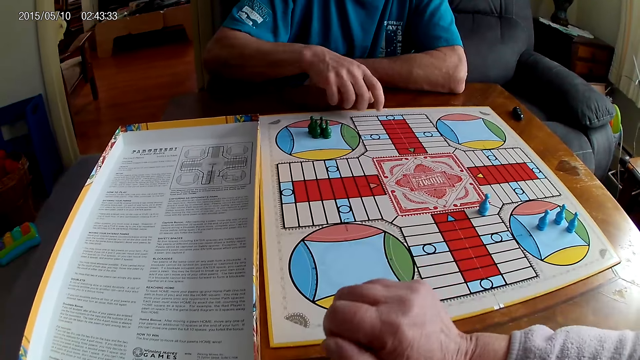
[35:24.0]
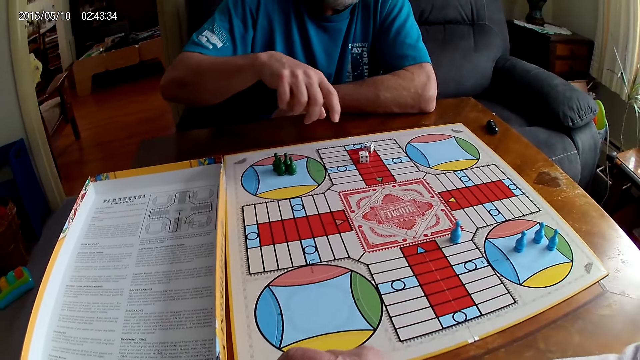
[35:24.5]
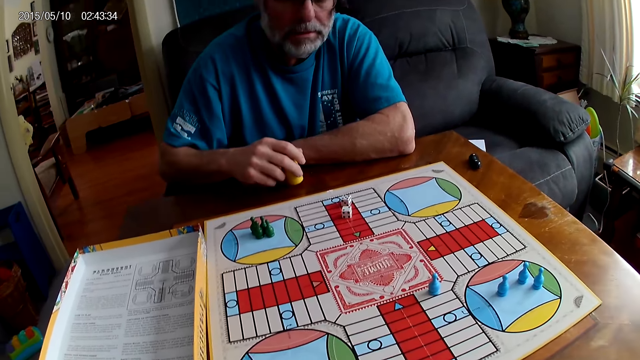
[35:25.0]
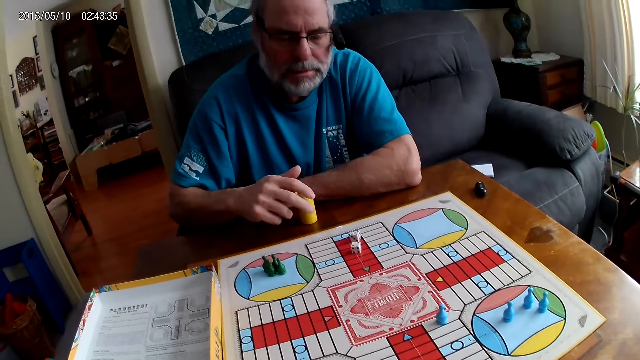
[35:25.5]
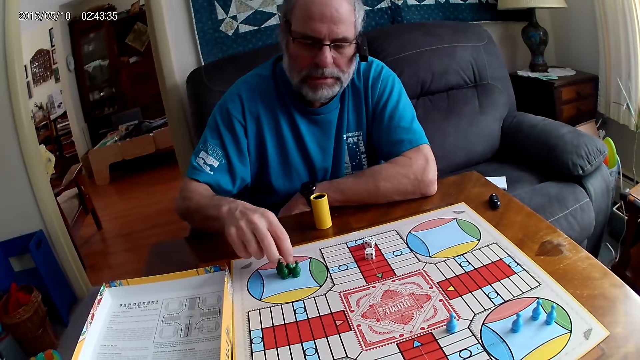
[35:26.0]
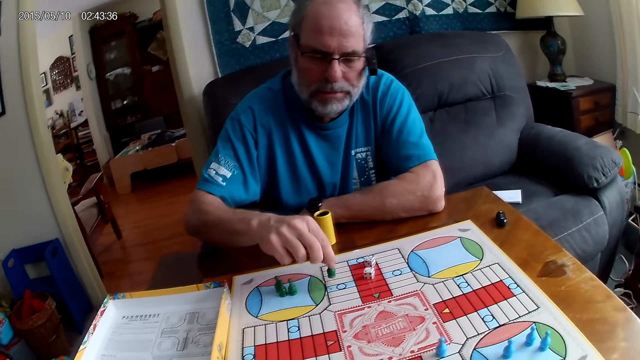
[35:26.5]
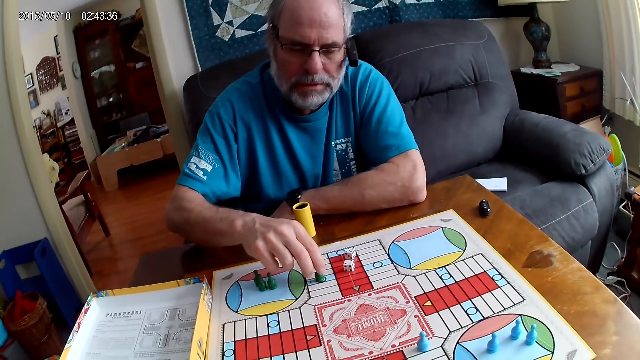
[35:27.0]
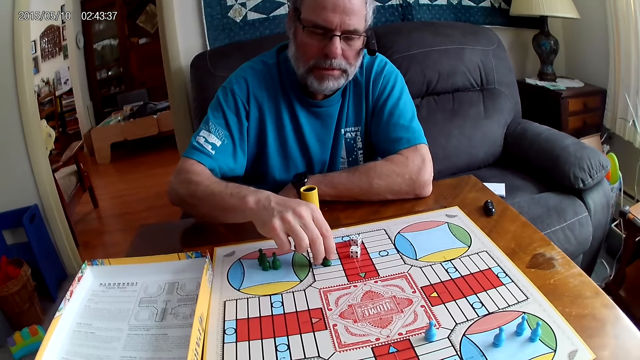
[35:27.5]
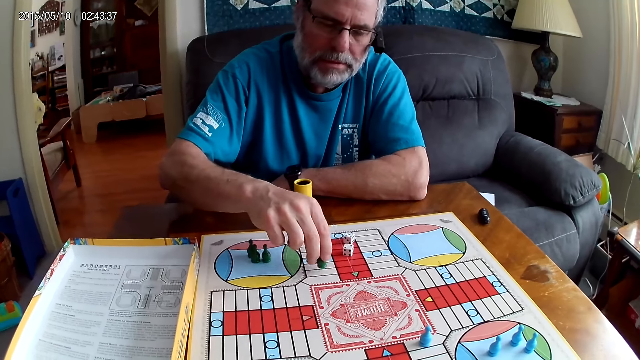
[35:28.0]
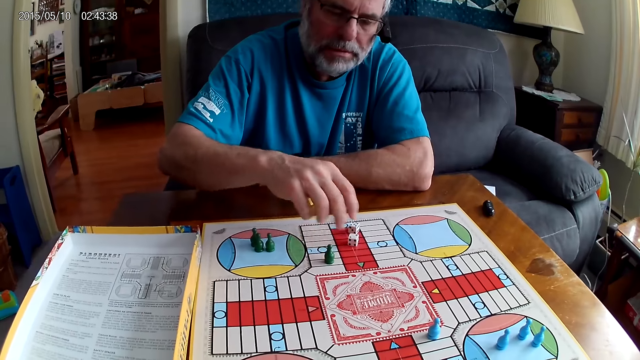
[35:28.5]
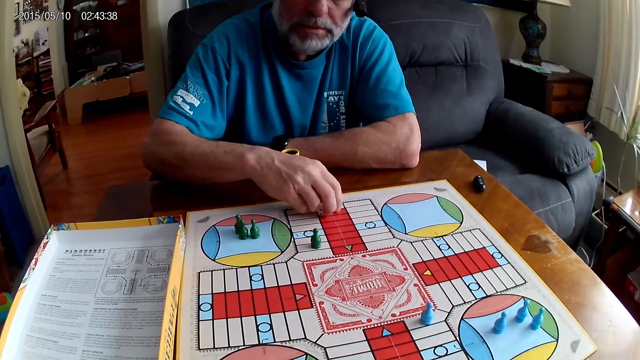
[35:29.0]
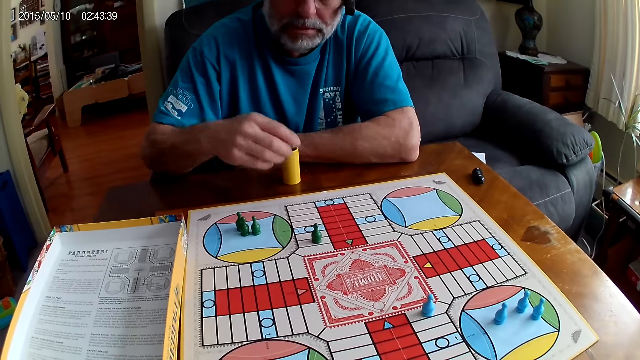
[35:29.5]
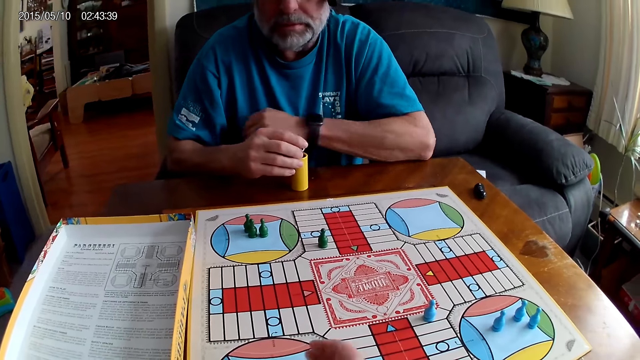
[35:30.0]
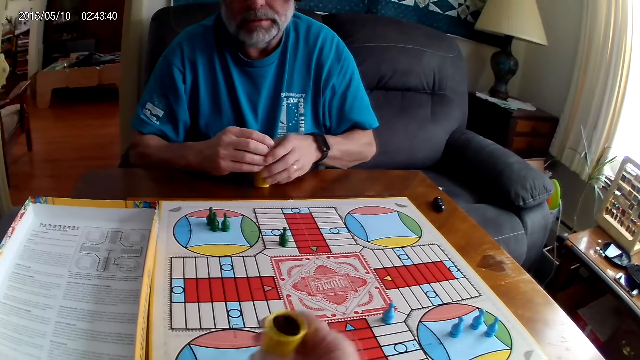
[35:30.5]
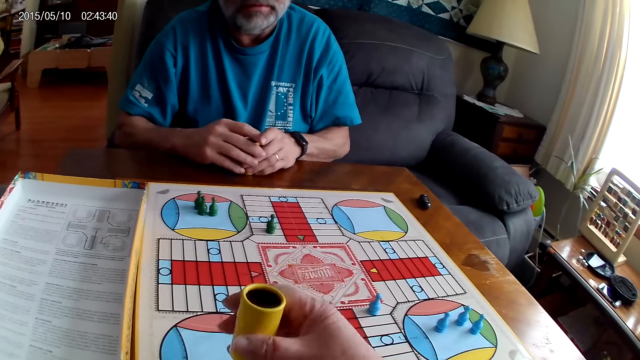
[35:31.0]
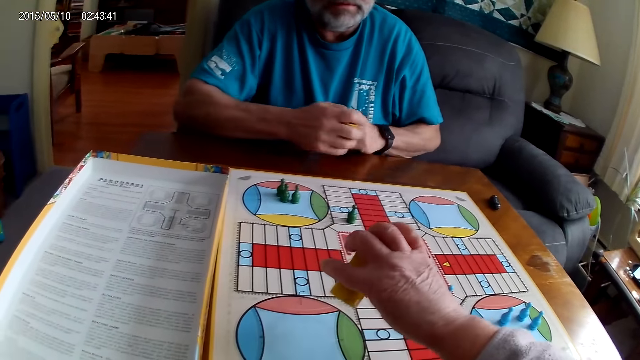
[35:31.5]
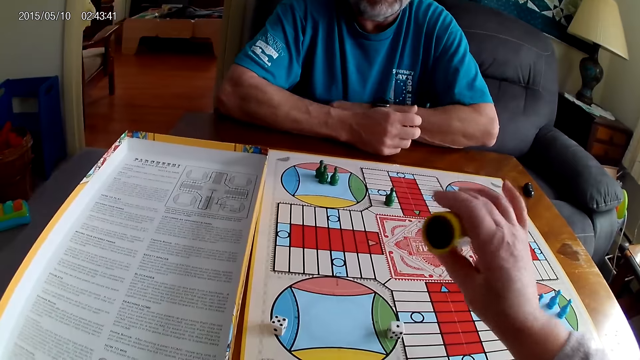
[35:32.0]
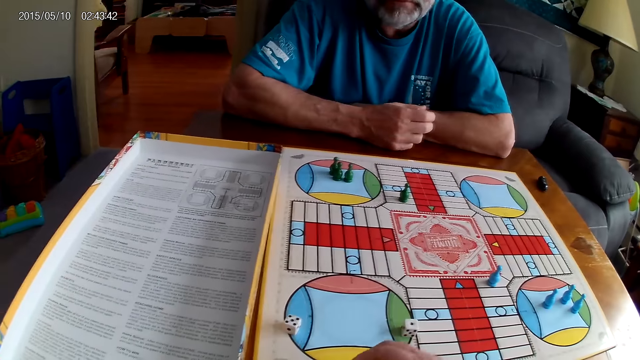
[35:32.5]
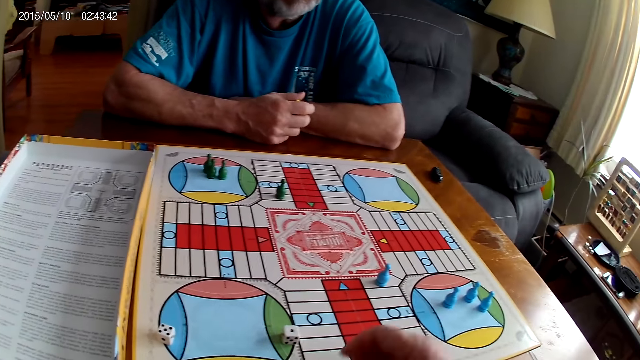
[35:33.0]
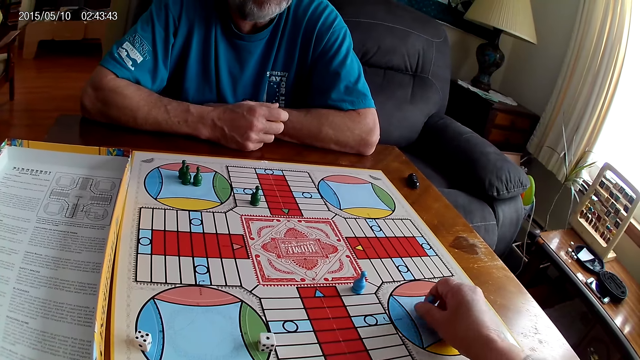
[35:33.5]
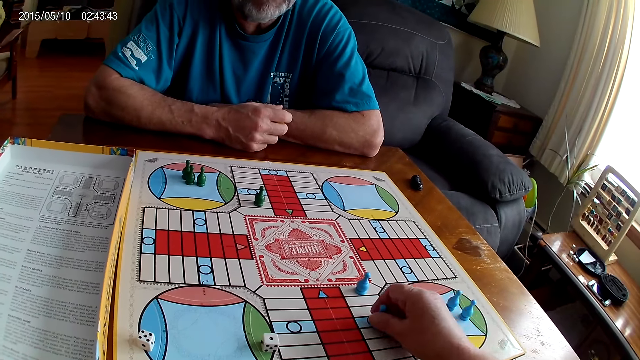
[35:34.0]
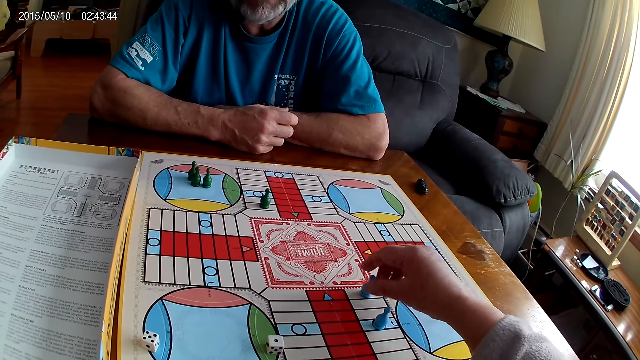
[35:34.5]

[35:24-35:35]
The camera wearer puts the dice in the dice cup. A man pours the dice in the container on the table with his right hand. The man positions the dice cup on the table. The man moves a green pawn through some cells on the Ludo board with his right hand. The man picks up the dice on the table with his right hand and puts the dice in the container with his right hand. The camera wearer shuffles the dice in the container with her right hand. She pours the dice in the container on the Ludo board with her right hand. She places the dice cup aside. She moves a blue pawn through some cells on the Ludo board with her right hand.

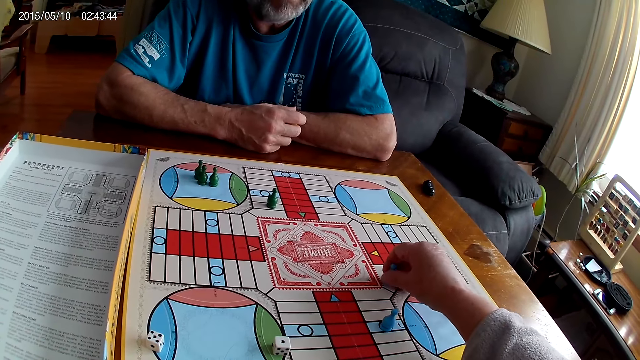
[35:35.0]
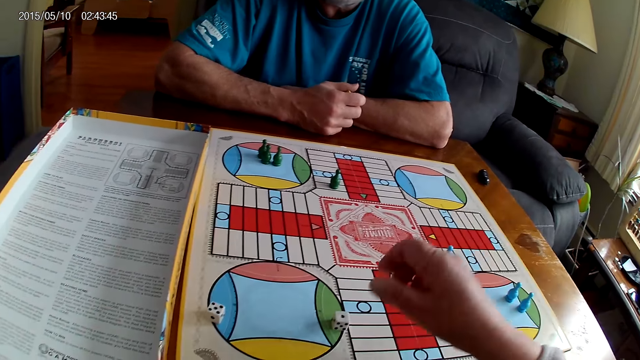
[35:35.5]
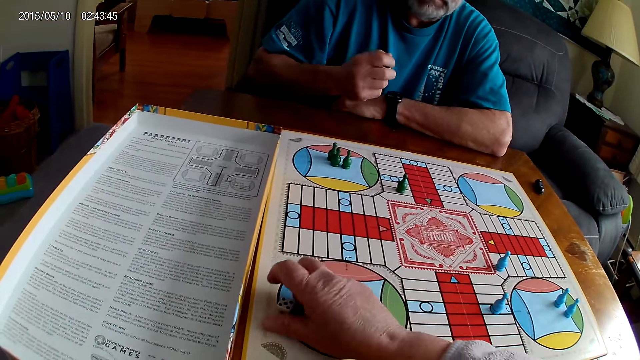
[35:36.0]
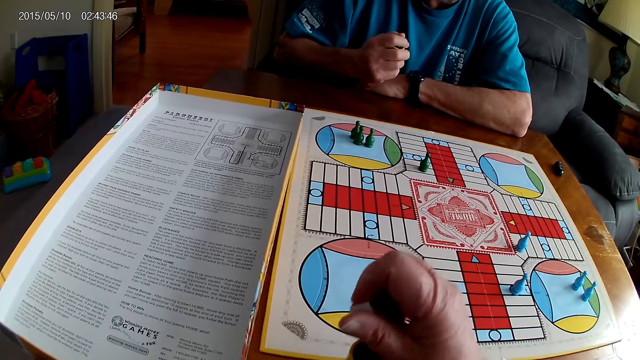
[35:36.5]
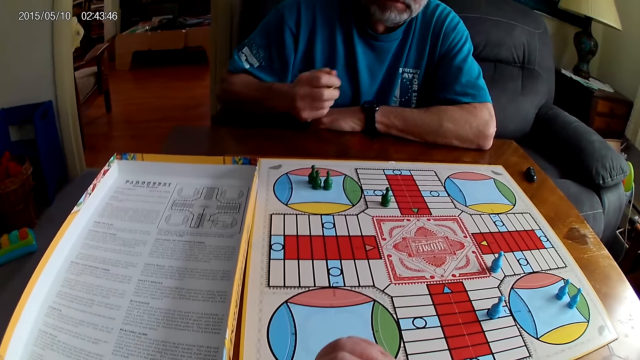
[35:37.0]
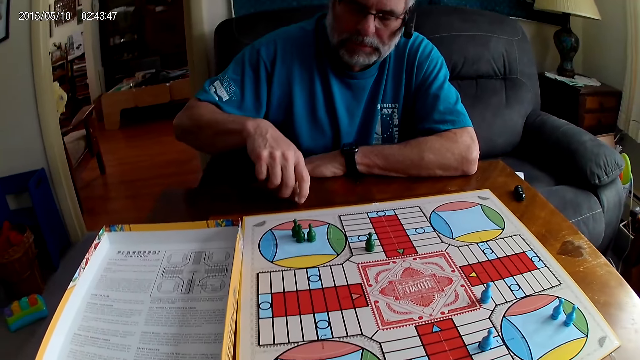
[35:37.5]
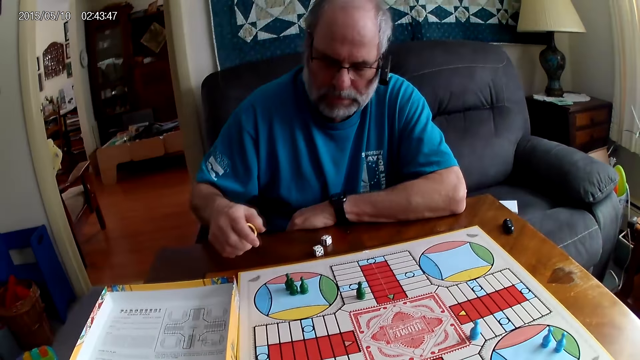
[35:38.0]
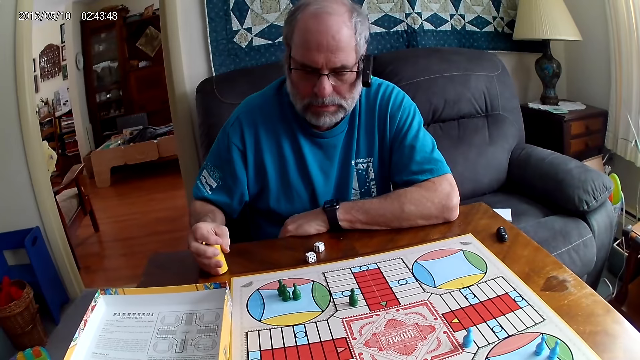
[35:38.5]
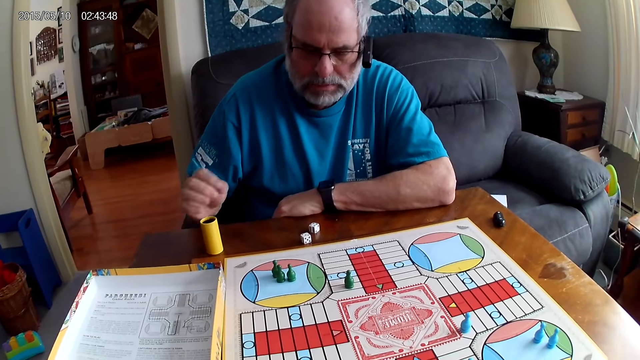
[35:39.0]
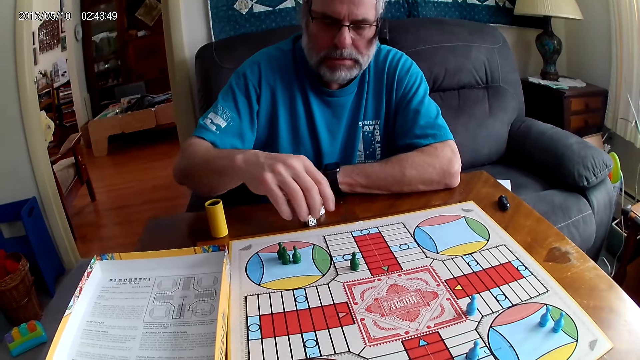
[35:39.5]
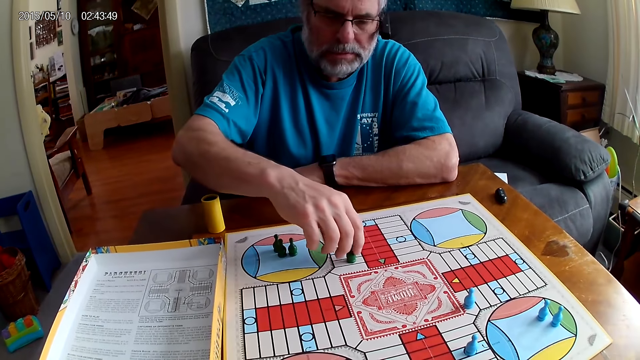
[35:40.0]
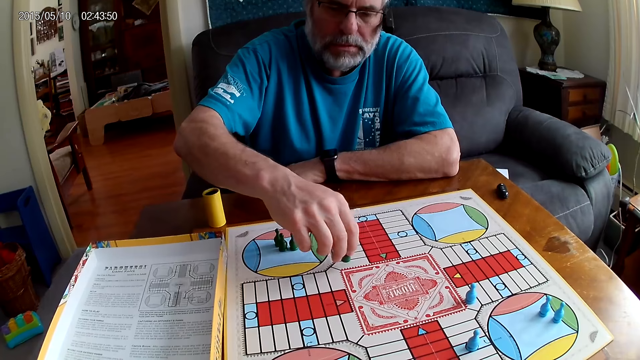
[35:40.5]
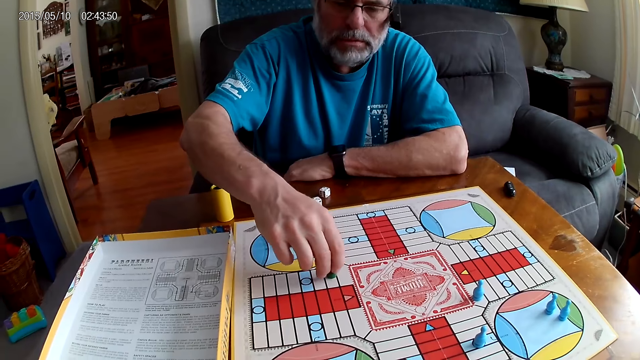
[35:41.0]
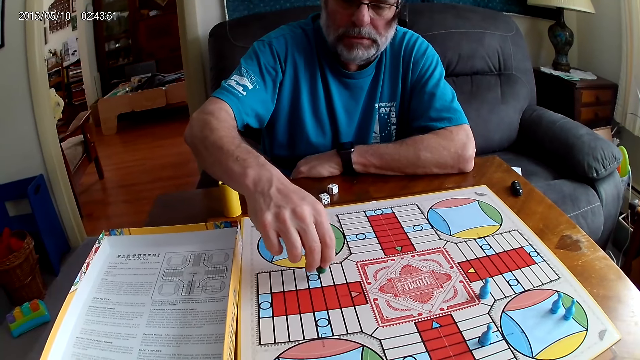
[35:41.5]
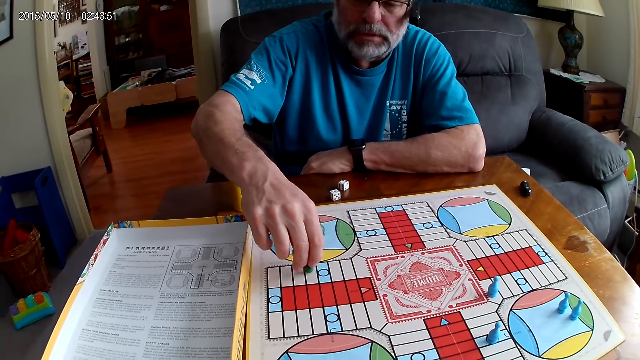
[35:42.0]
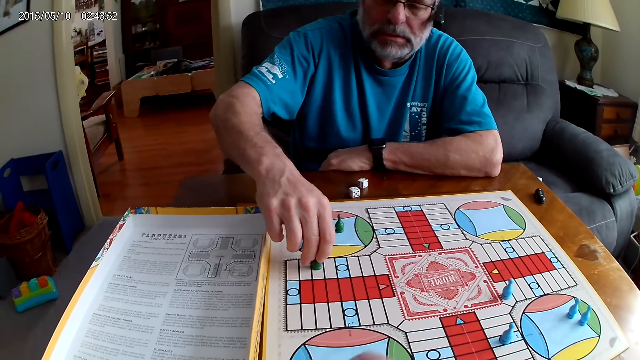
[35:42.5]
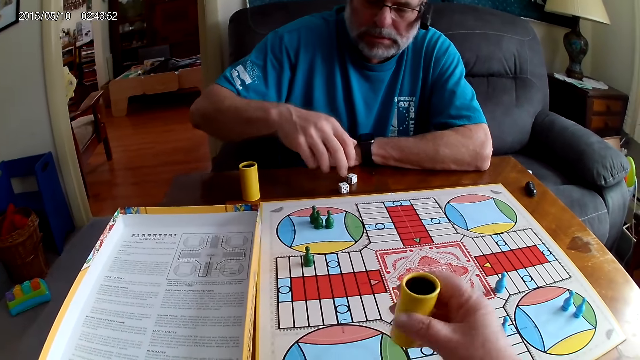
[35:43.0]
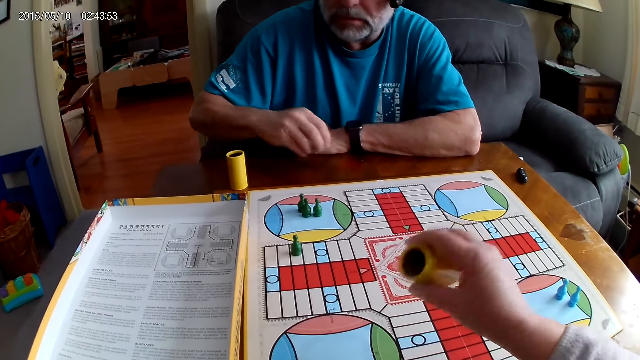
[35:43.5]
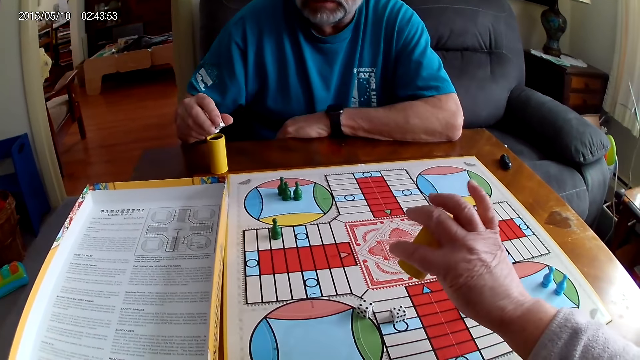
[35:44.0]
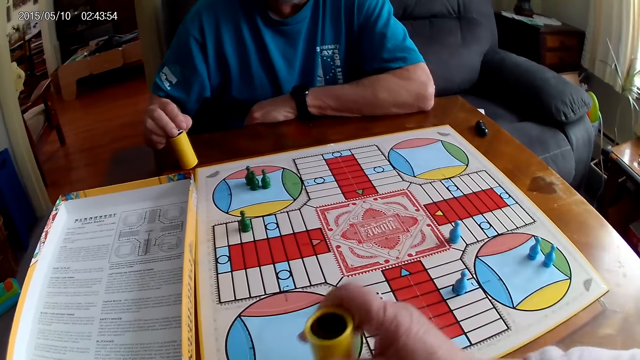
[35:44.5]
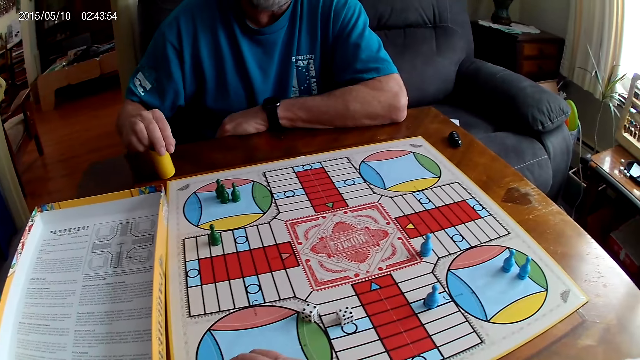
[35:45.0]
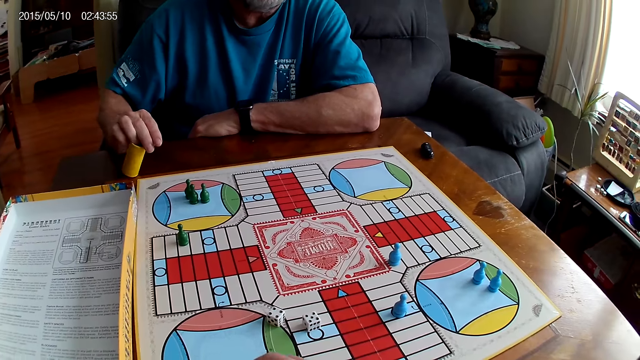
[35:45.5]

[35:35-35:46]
The camera wearer moves another blue pawn through a cell on the Ludo board with her right hand. She picks up the dice on the Ludo board with her right hand. A man shuffles the dice in a container with his right hand. The camera wearer puts the dice in the dice cup. The man pours the dice in the container on the table with his right hand. The man places the dice cup on the table. The man moves a green pawn through some cells on the Ludo board with his right hand. The camera wearer shuffles the dice in the container with her right hand. The man picks up the dice on the table with his right hand. The camera wearer pours the dice in the container on the Ludo board with her right hand. The man puts the dice in the container with his right hand. The camera wearer lays the dice cup aside.
